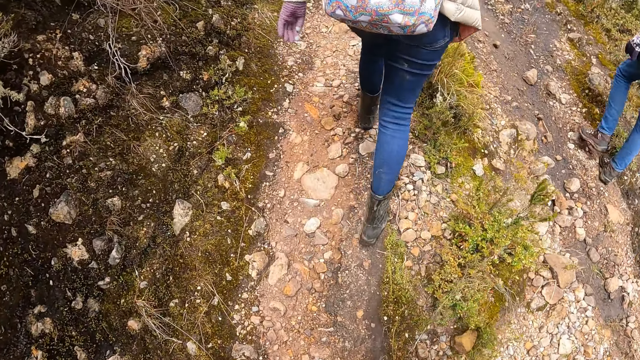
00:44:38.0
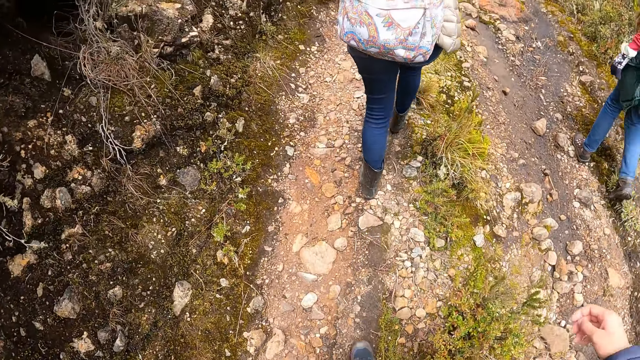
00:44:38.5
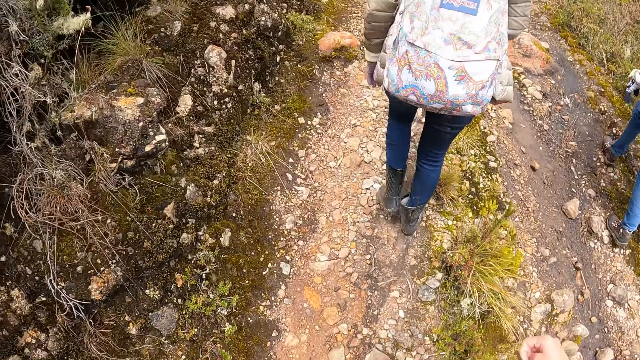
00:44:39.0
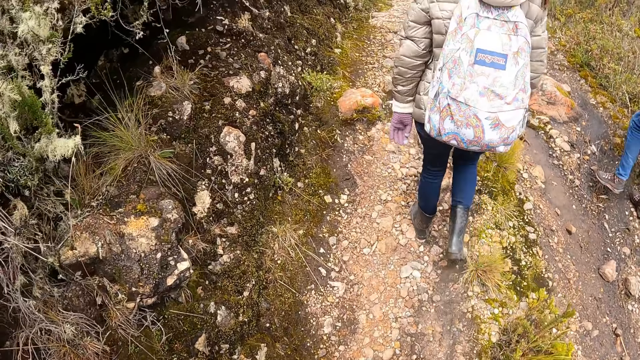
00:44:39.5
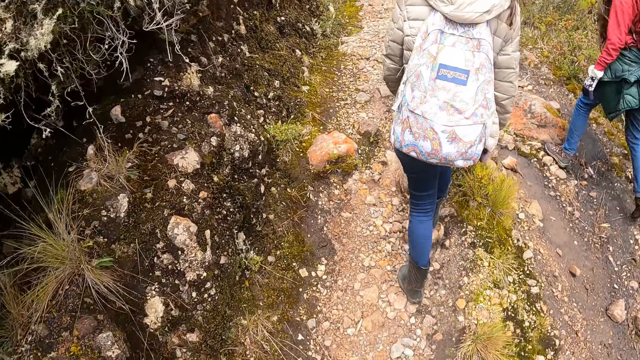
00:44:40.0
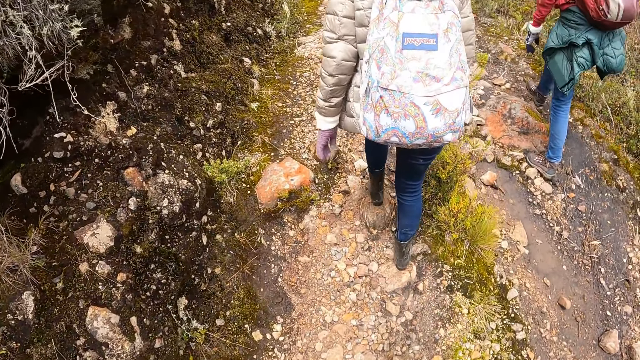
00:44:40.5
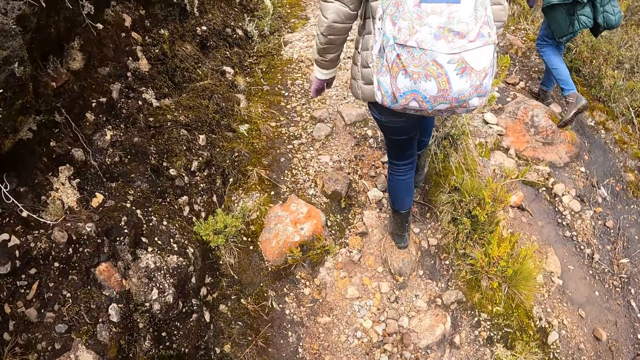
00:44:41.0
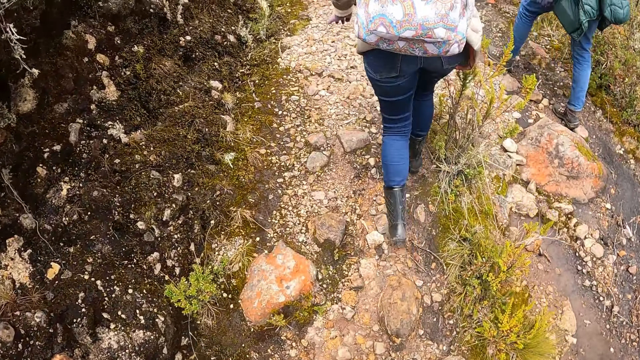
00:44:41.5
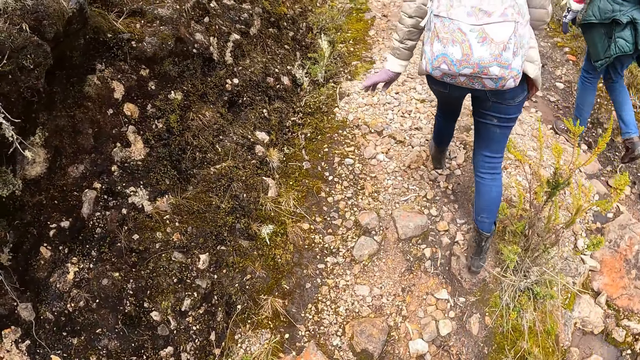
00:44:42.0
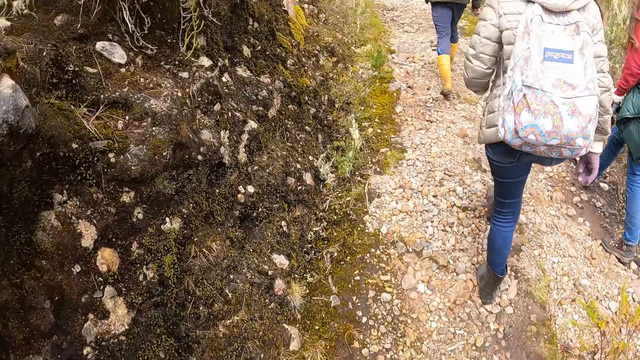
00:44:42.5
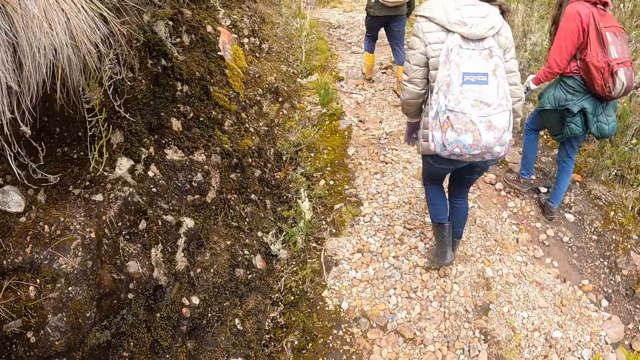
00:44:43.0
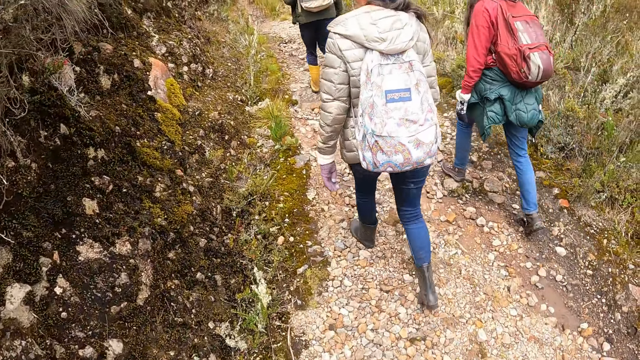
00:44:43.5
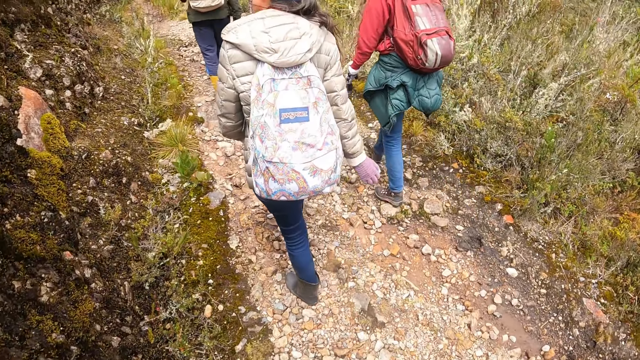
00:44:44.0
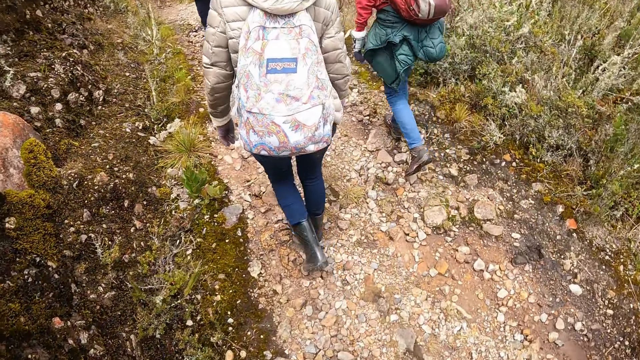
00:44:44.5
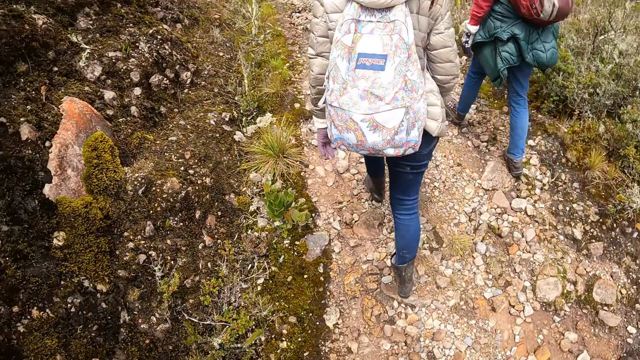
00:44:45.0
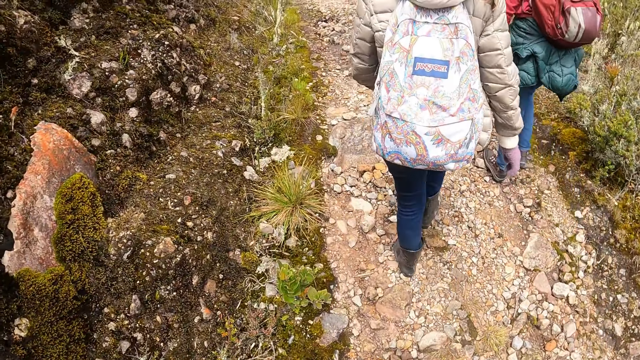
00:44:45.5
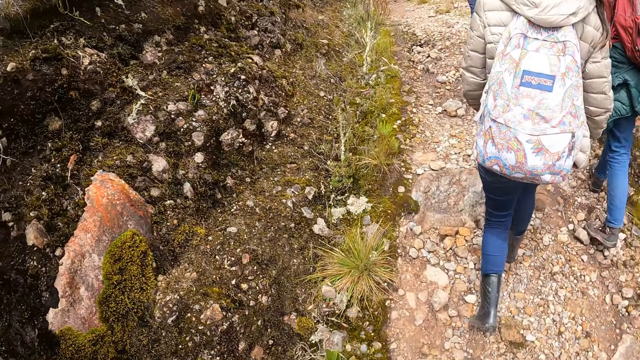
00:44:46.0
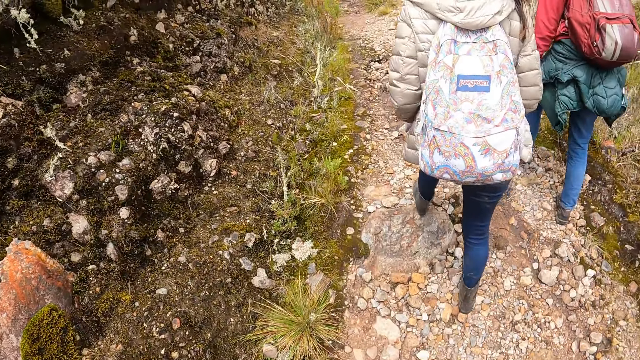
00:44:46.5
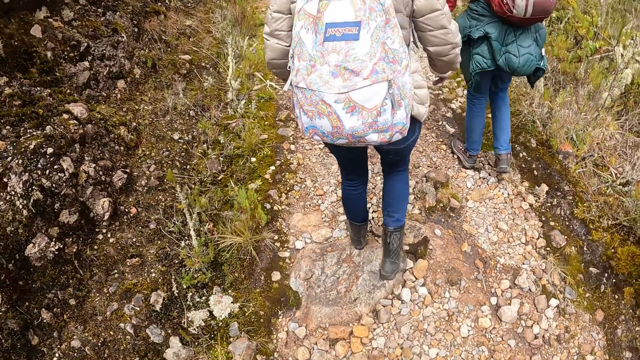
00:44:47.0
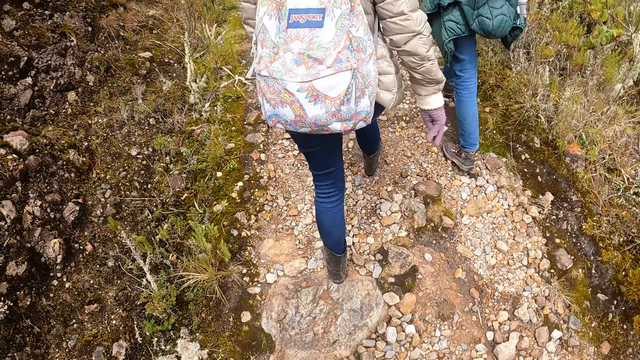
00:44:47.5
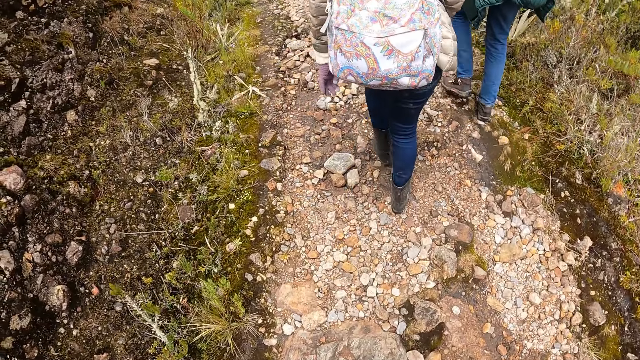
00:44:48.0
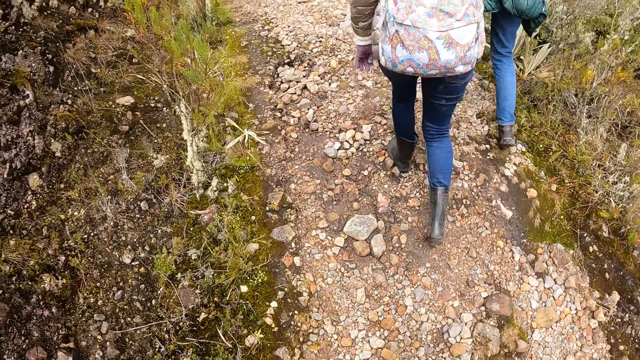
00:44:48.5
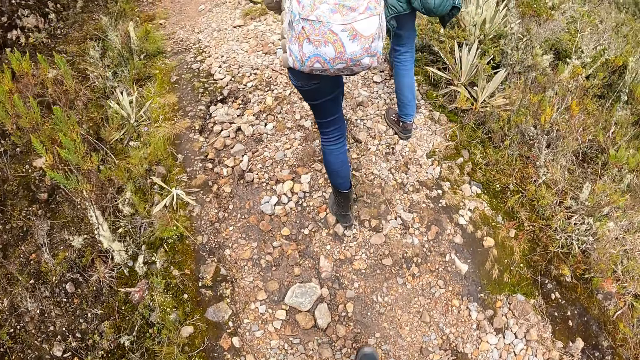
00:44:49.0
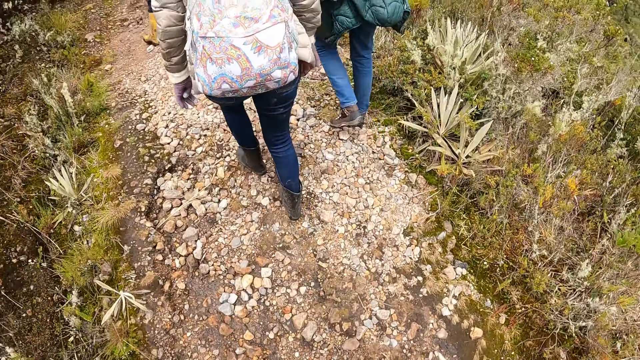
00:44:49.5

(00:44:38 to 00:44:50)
The camera wearer moves a right hand in the field. They walk around in the field.

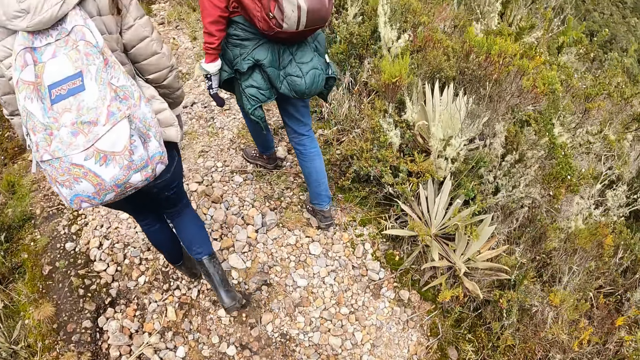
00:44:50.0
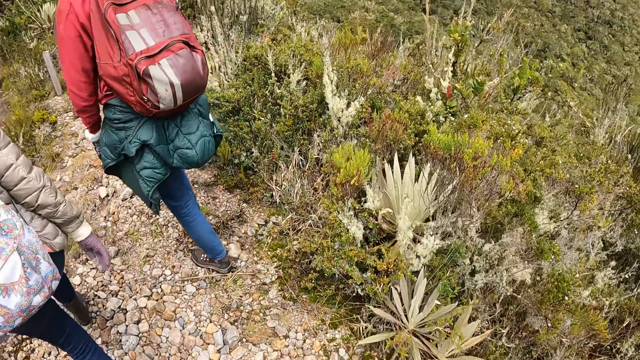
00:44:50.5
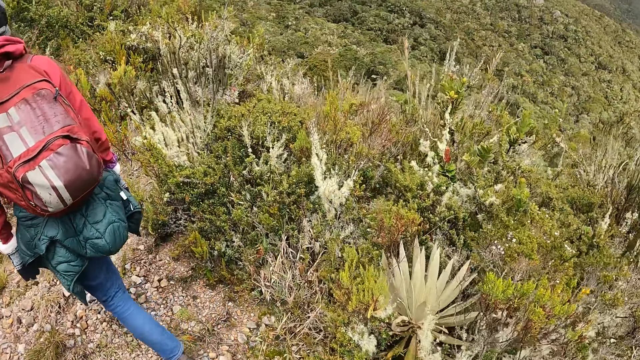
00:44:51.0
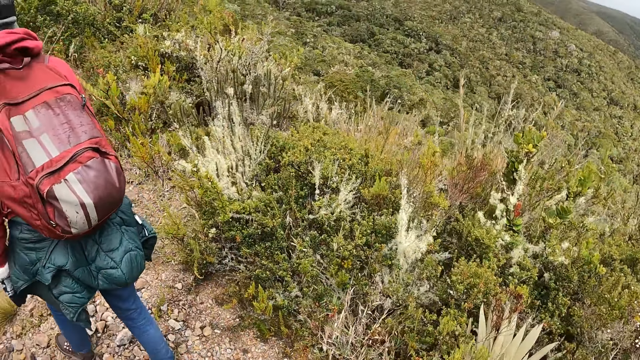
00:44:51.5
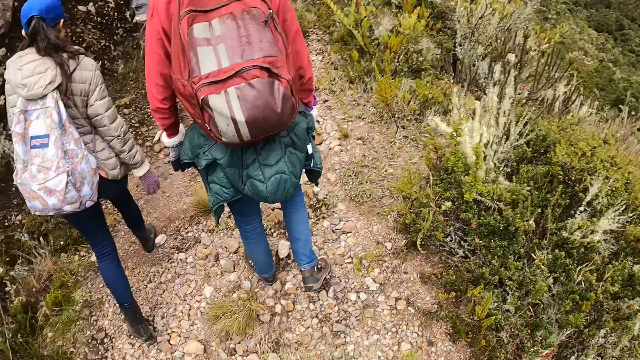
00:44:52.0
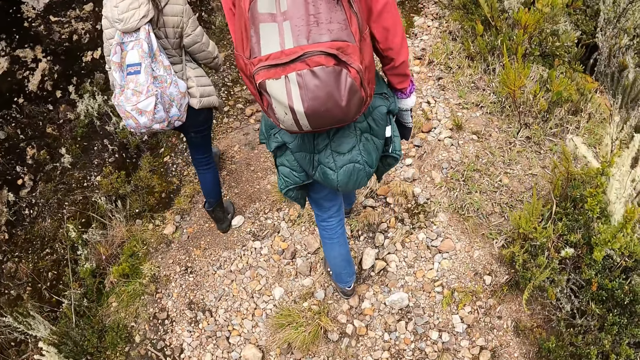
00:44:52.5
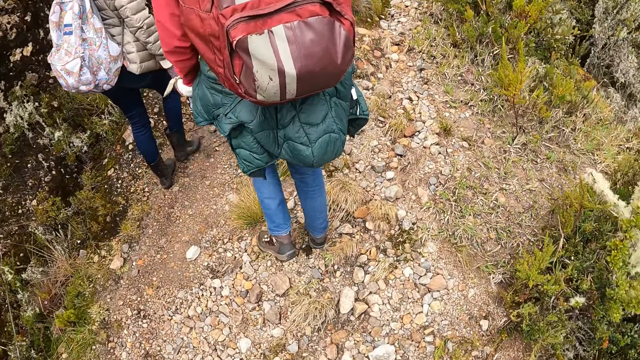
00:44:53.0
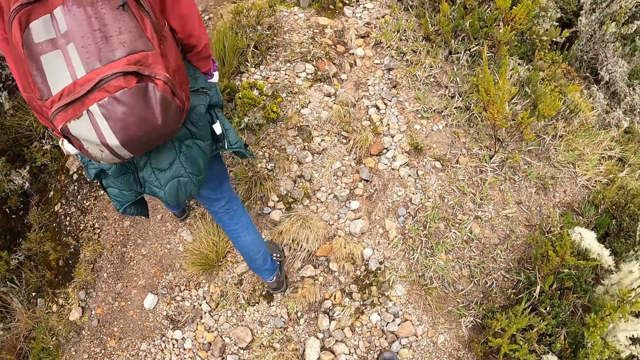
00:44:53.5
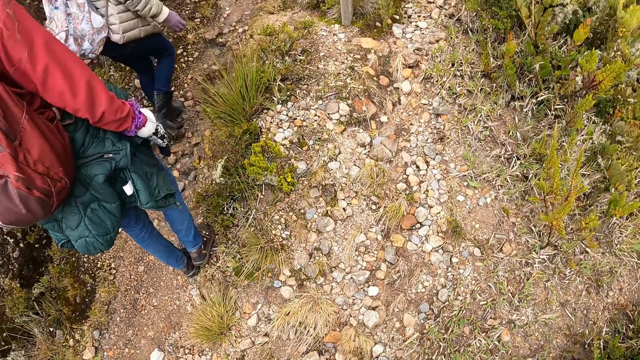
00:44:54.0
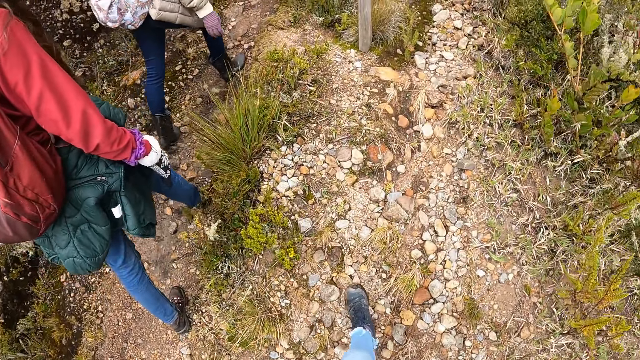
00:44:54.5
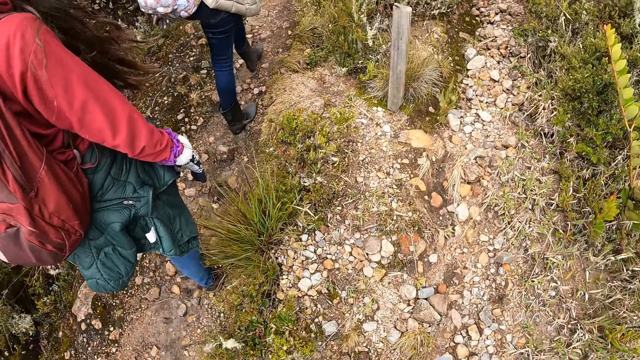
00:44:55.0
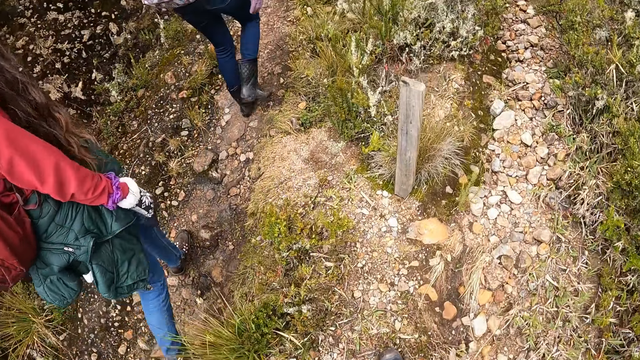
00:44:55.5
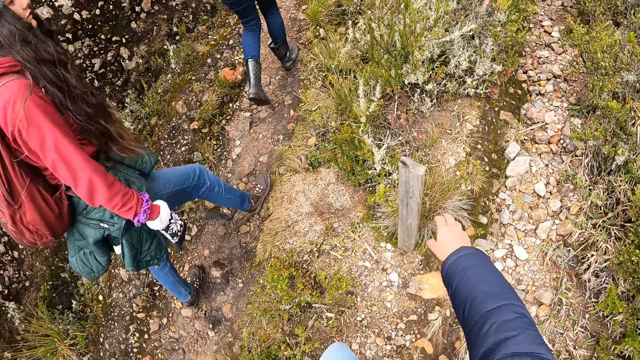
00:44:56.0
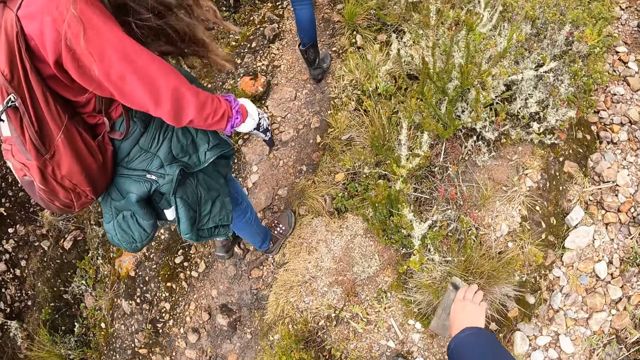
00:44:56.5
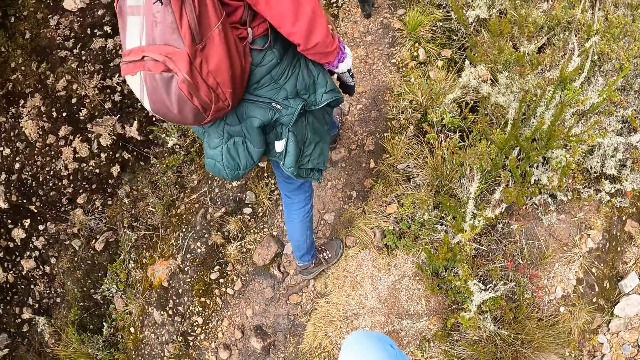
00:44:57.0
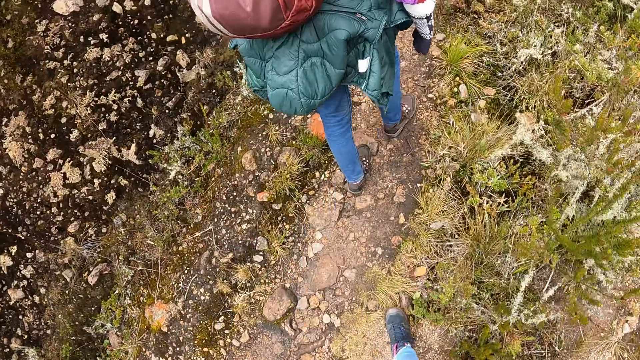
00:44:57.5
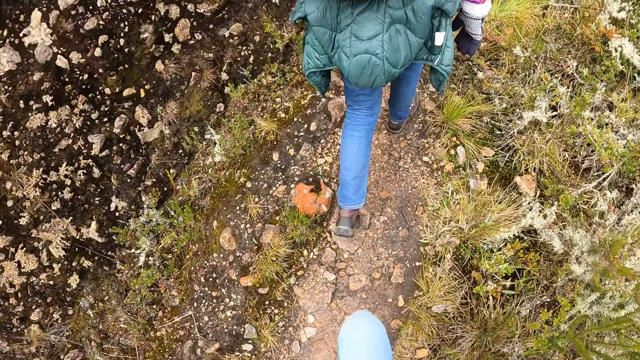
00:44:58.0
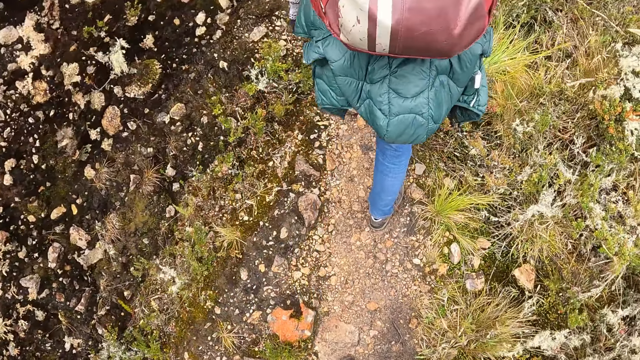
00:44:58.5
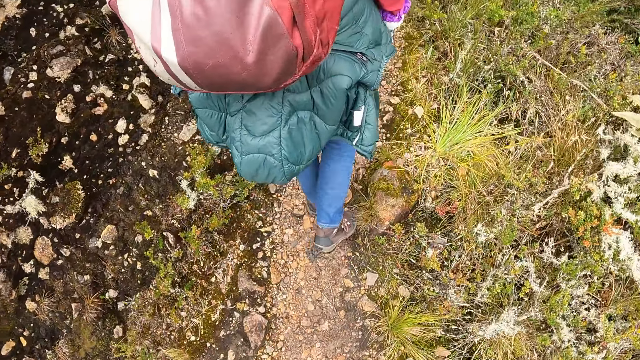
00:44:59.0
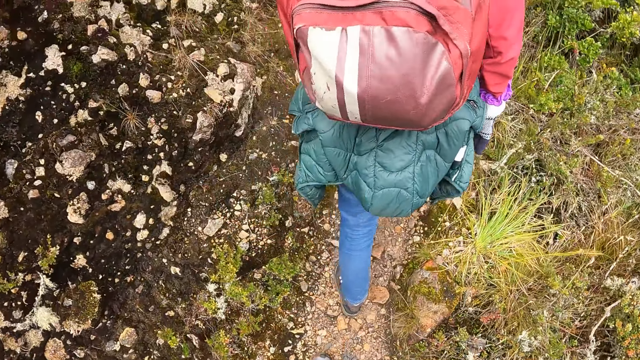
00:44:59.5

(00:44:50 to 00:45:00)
A lady walks around in the field. The camera wearer touches a pole in the ground with his right hand. He holds the pole with the right hand in the field. The lady walks around in the field. The camera wearer walks around in the field.
